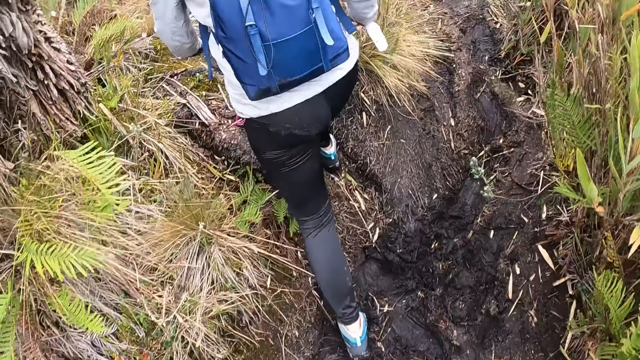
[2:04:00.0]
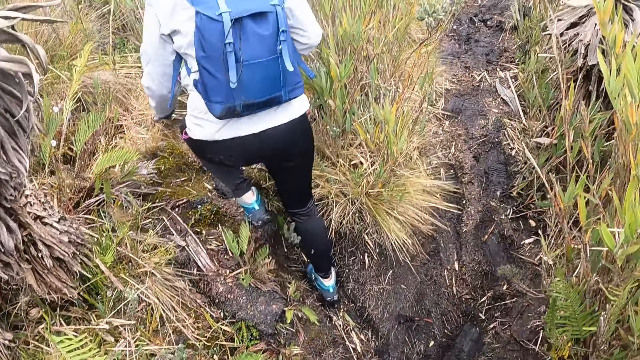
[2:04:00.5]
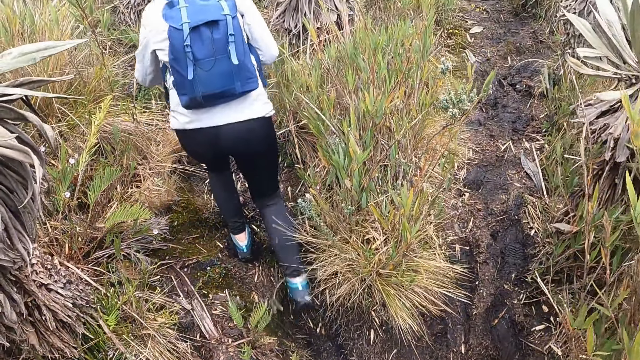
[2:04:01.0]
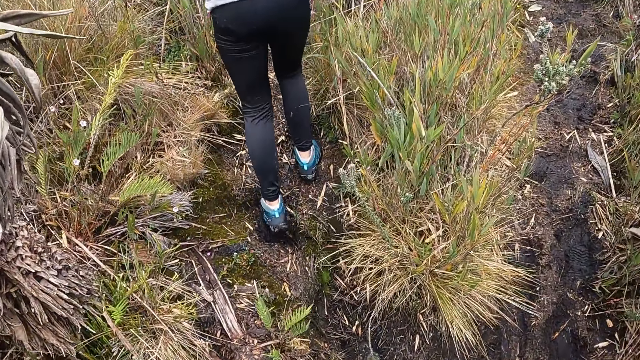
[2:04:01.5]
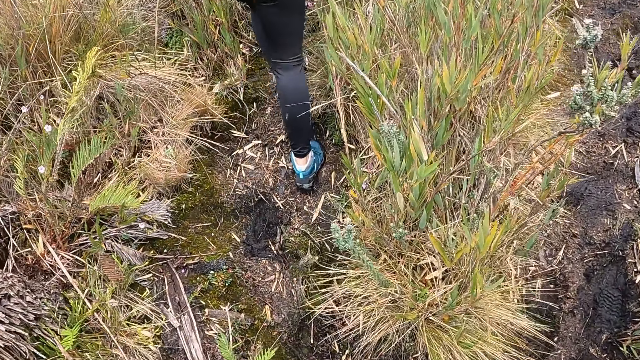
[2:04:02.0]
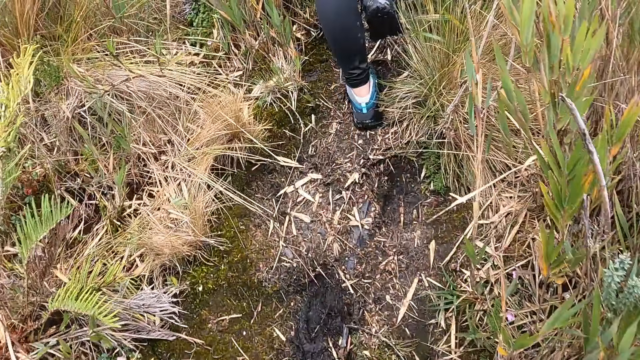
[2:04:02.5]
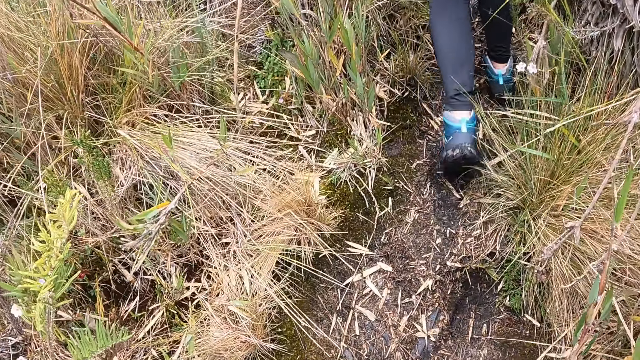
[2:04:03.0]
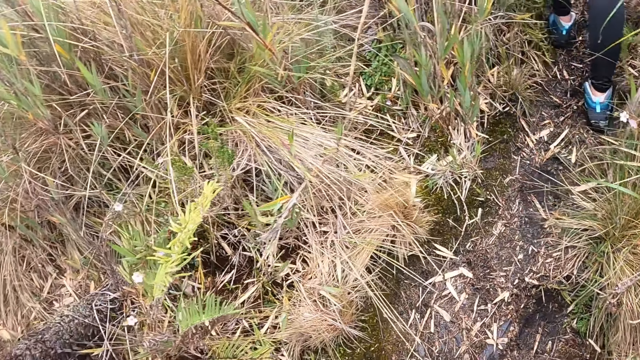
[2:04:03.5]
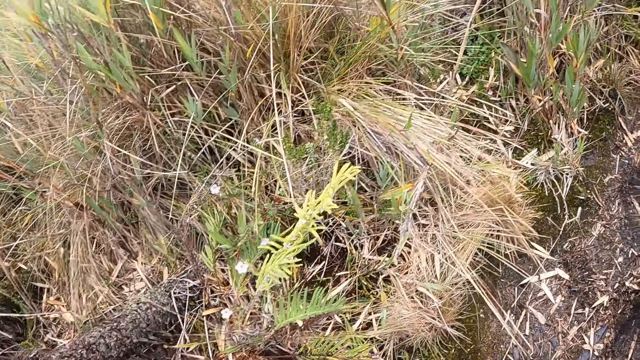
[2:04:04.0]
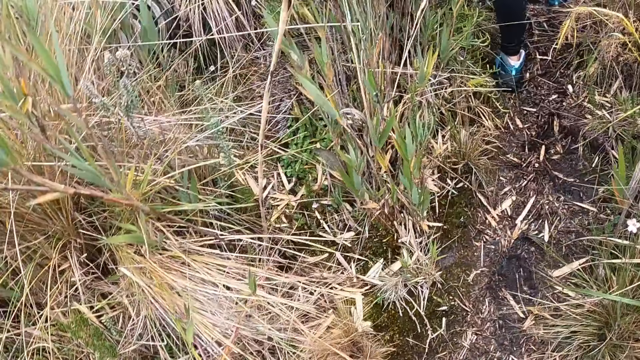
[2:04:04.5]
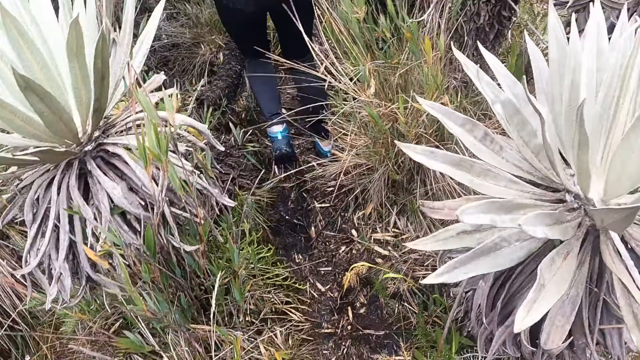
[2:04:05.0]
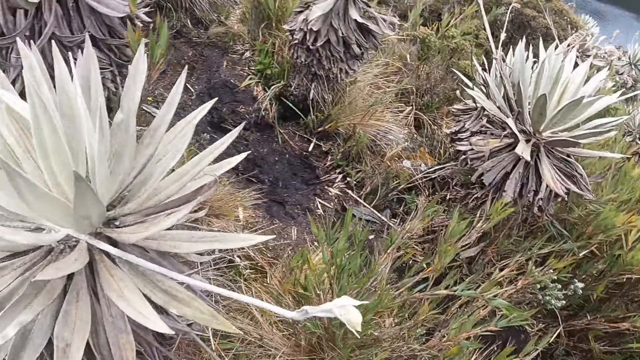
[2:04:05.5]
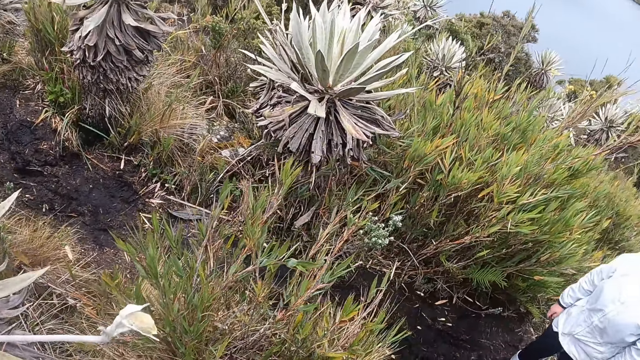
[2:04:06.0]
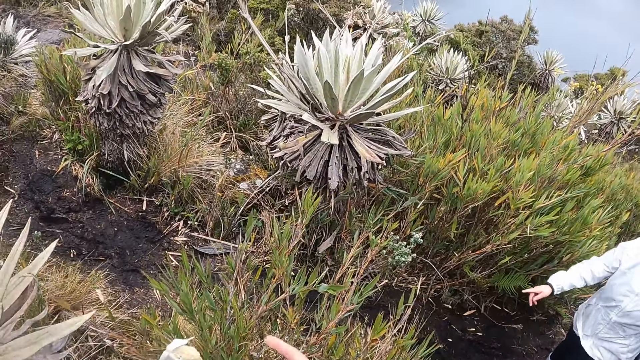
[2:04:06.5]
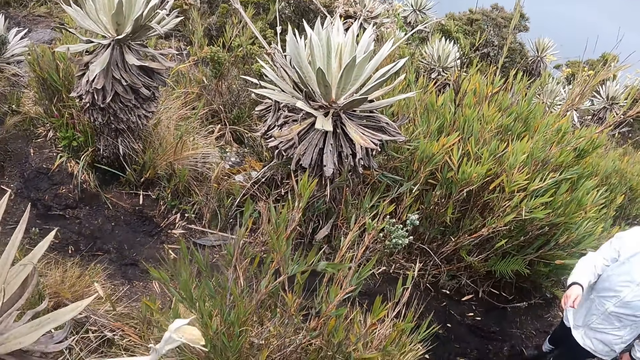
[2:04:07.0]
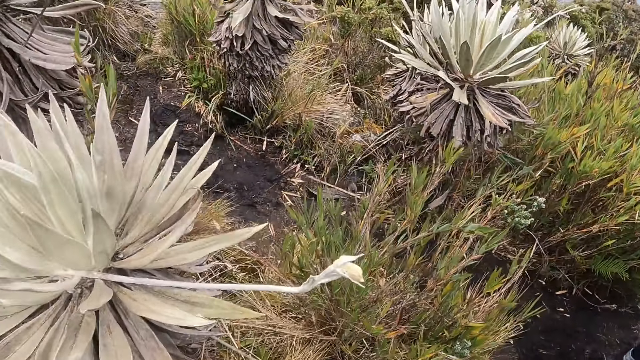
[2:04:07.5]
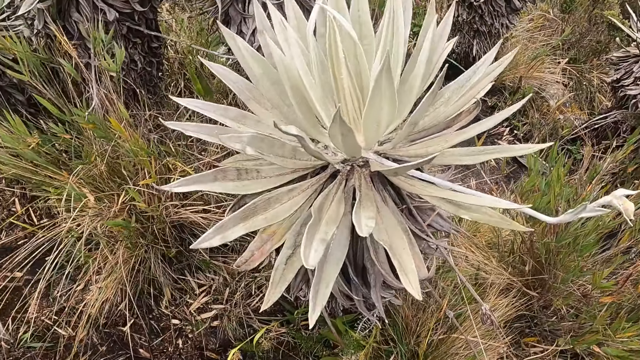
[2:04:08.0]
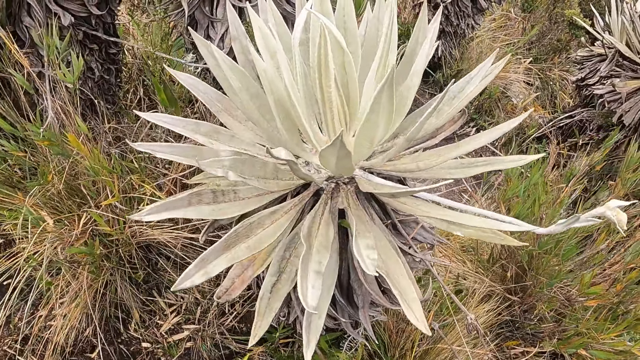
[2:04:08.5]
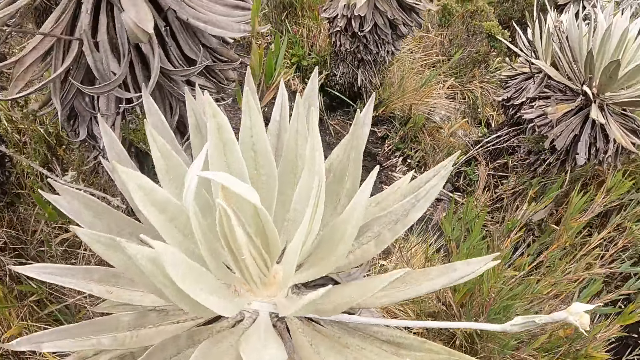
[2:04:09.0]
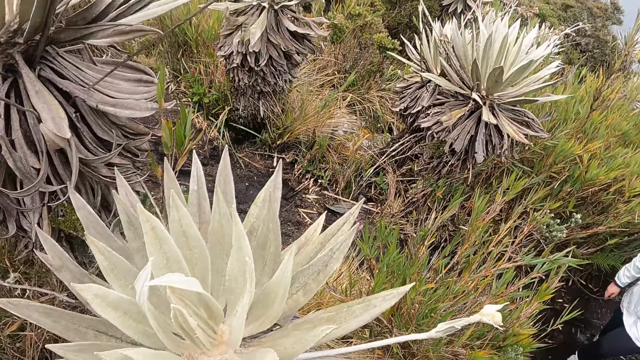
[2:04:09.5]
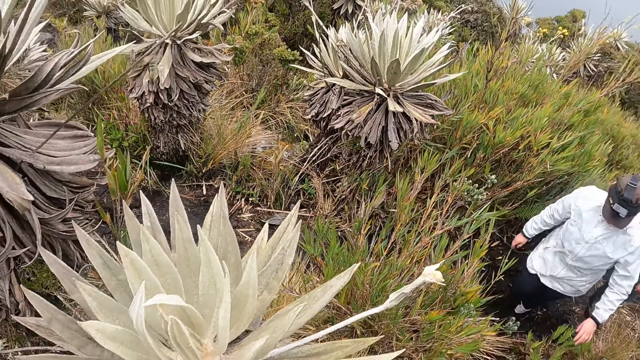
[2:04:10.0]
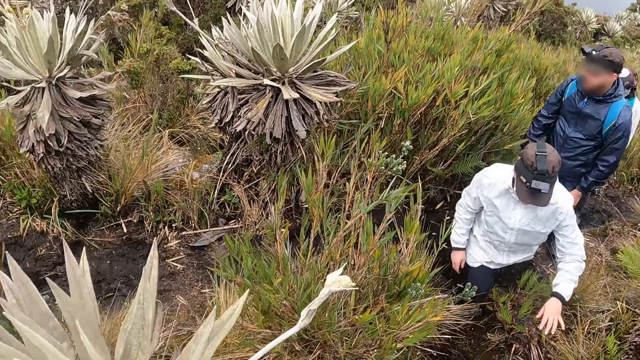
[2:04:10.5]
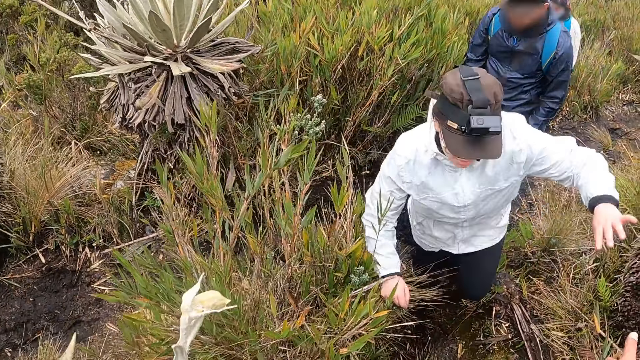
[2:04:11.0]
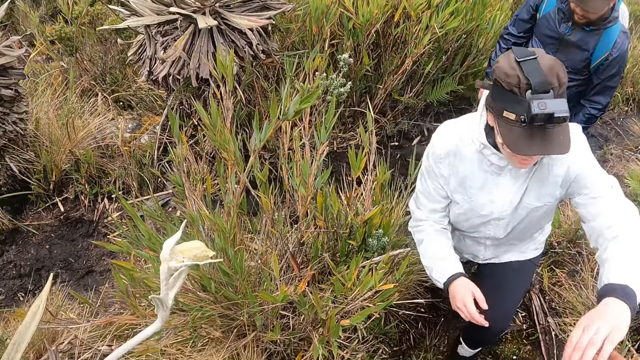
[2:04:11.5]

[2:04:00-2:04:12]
The camera wearer makes gestures with her right hand. She turns around the garden.

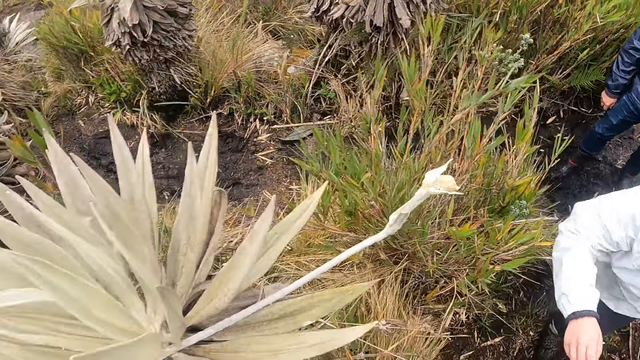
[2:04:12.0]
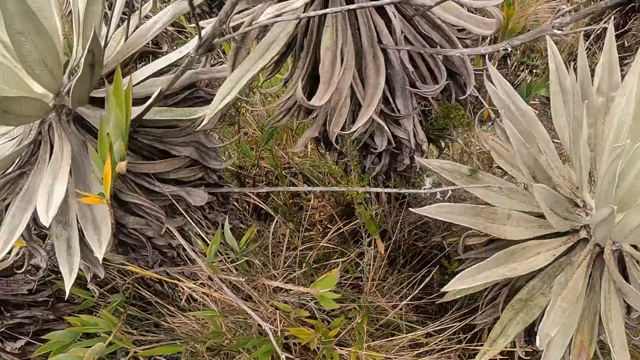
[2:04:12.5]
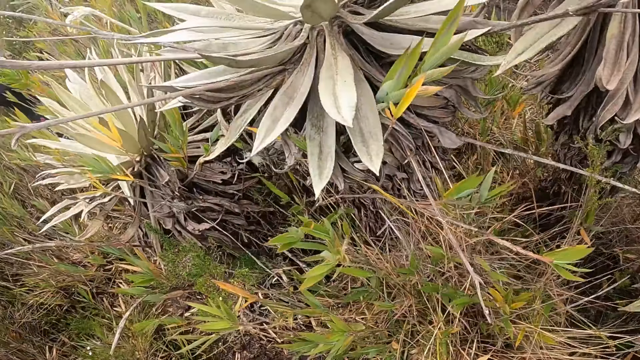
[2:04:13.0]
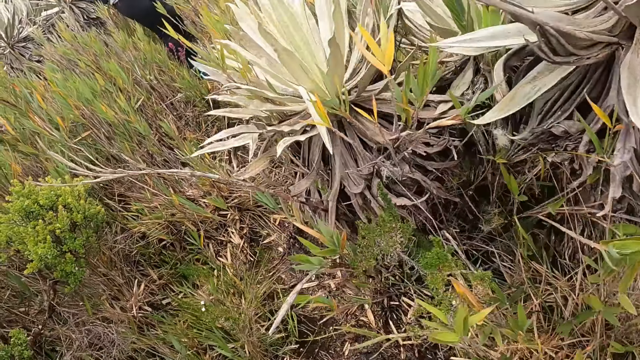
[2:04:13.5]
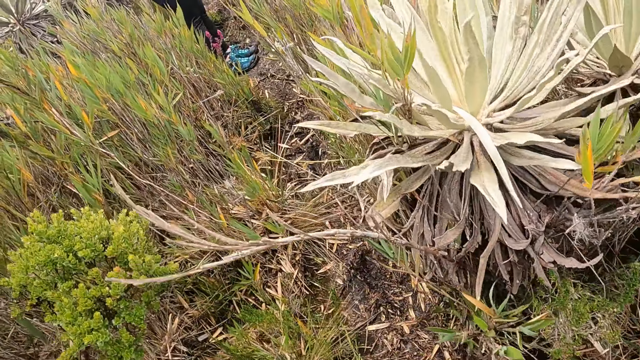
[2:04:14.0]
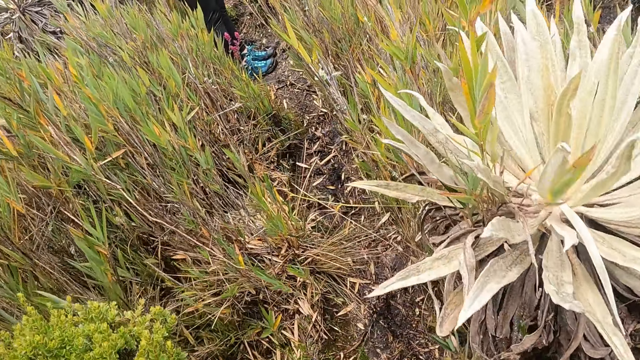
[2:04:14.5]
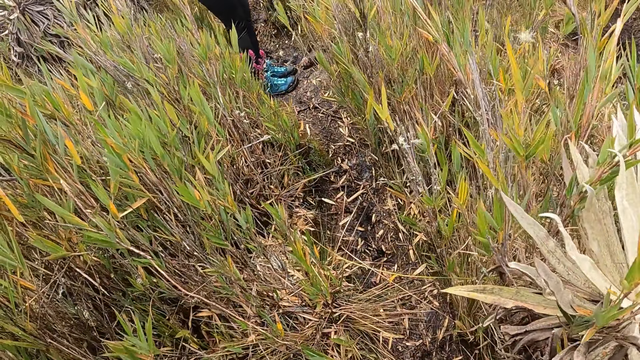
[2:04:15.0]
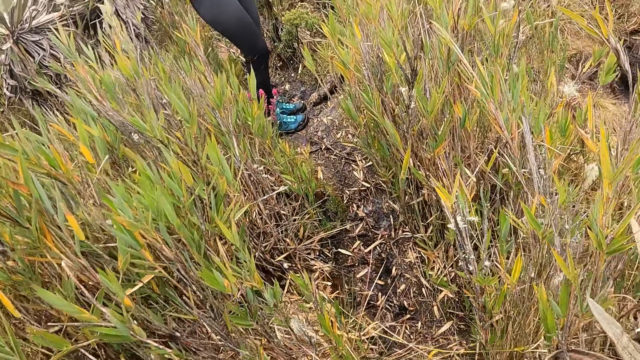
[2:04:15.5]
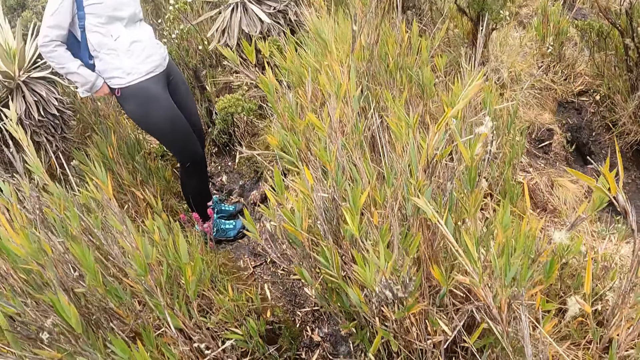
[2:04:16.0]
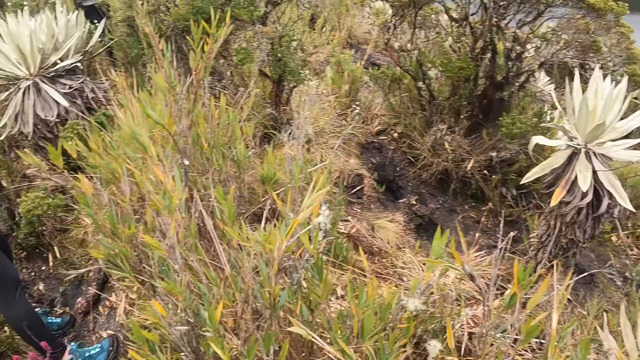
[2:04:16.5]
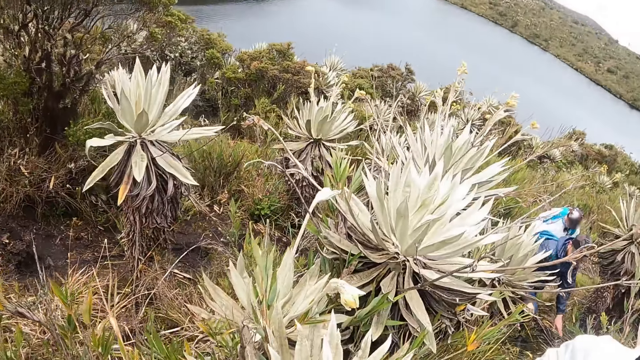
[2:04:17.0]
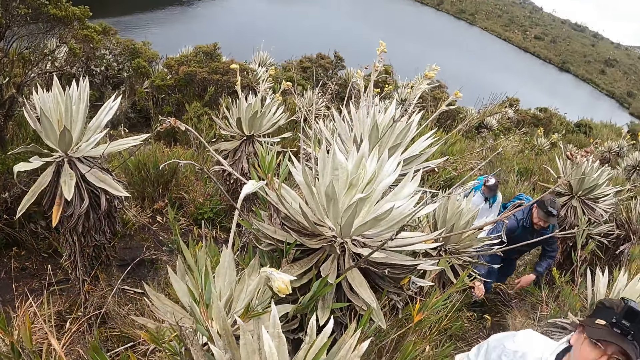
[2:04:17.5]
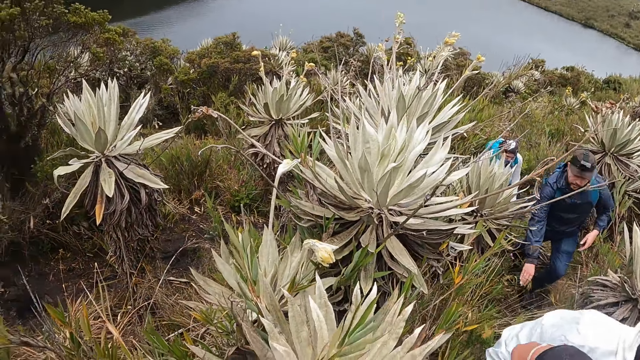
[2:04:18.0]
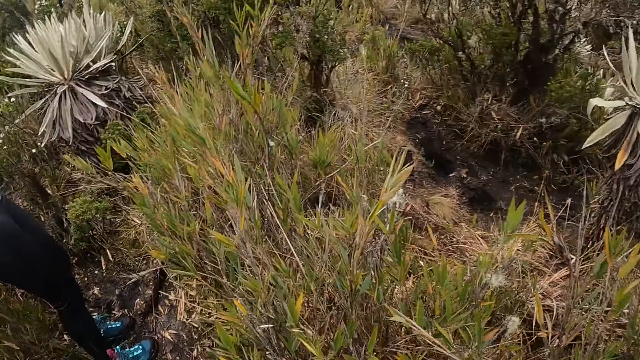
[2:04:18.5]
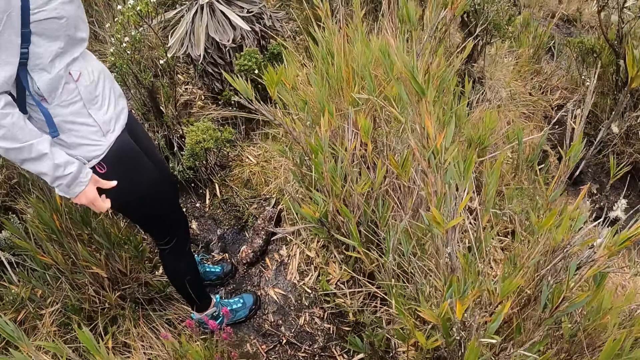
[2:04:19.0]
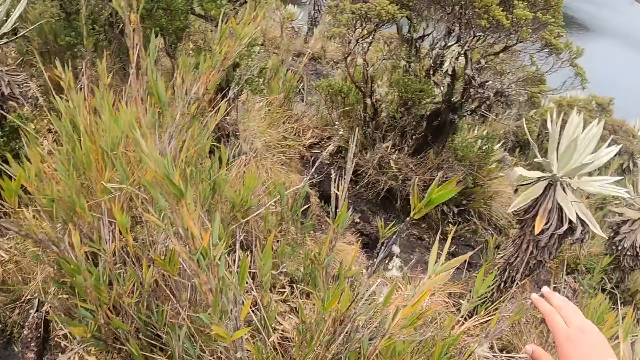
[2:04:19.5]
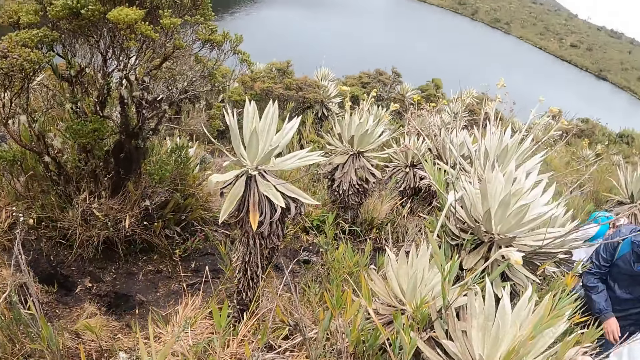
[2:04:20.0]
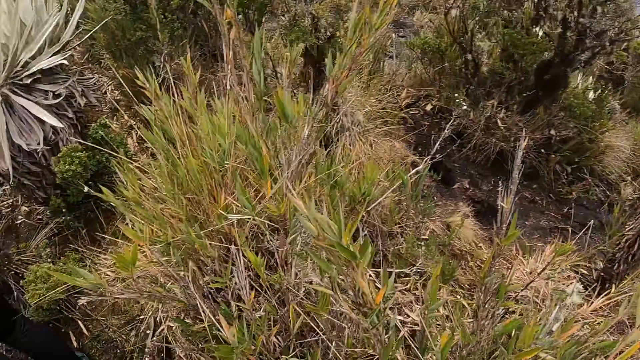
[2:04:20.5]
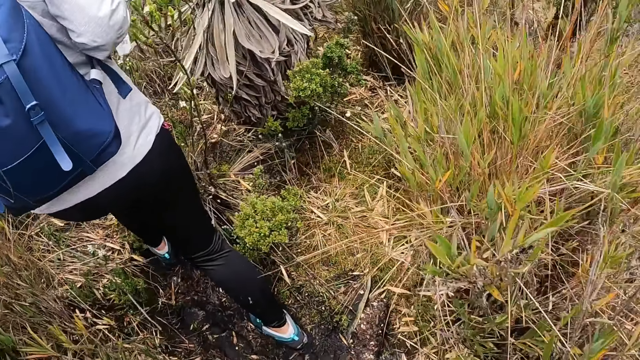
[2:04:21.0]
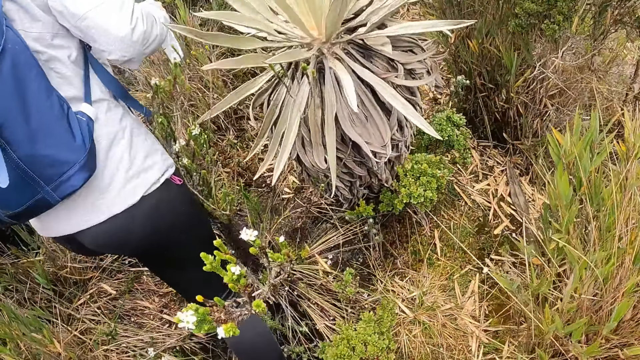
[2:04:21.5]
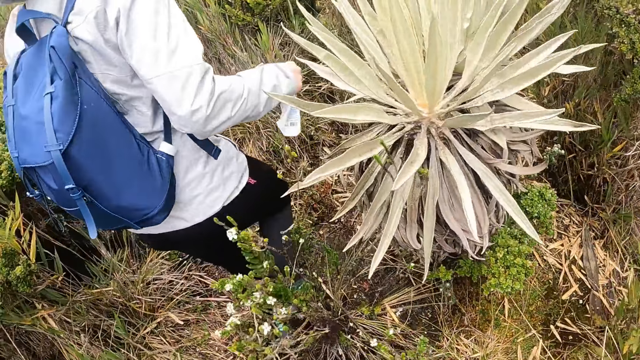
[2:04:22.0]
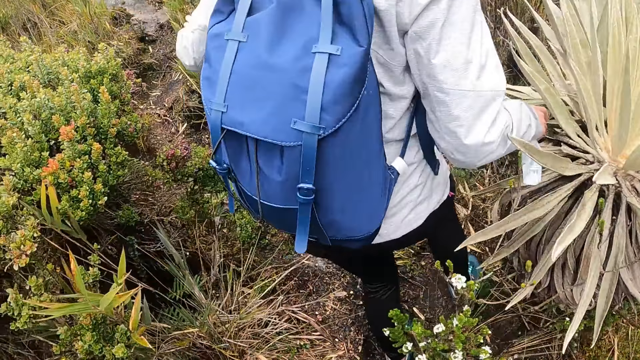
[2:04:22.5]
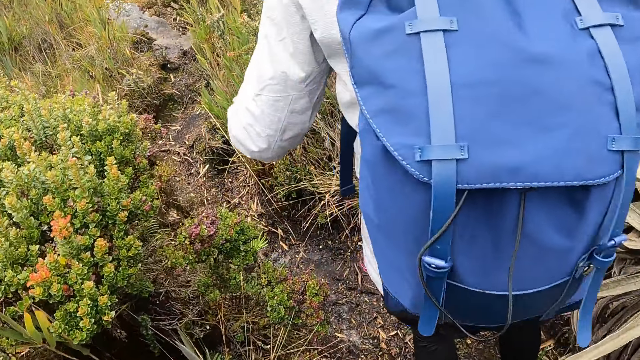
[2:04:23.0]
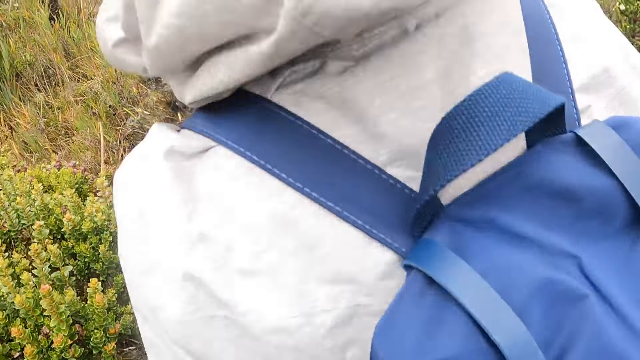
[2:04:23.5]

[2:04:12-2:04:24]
The woman pulls up her leggings with both hands. The camera wearer walks along the garden. They turn around the garden. The woman walks up the hill. The camera wearer walks along the garden.
